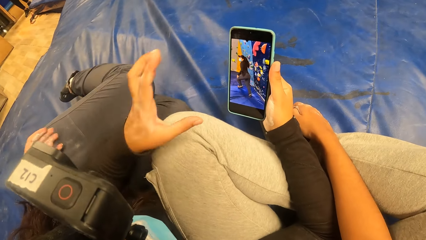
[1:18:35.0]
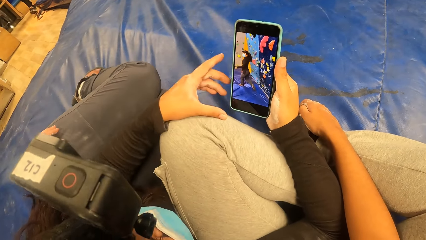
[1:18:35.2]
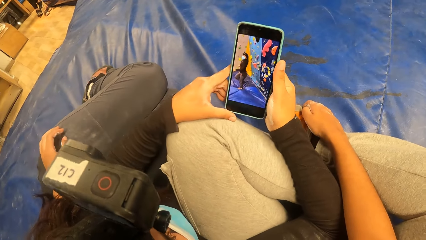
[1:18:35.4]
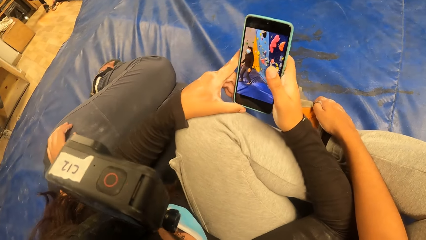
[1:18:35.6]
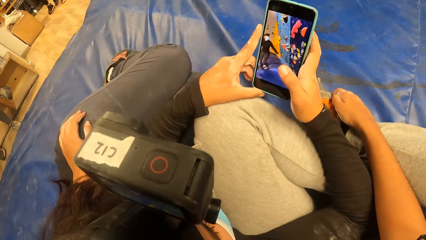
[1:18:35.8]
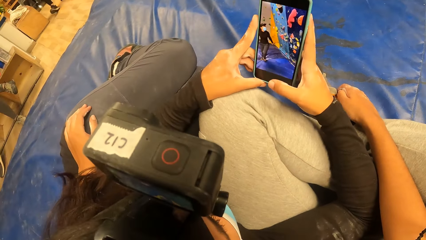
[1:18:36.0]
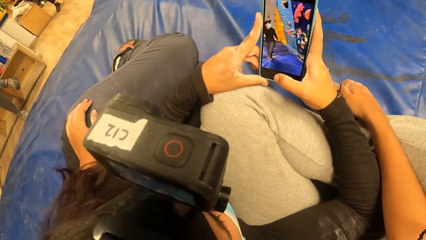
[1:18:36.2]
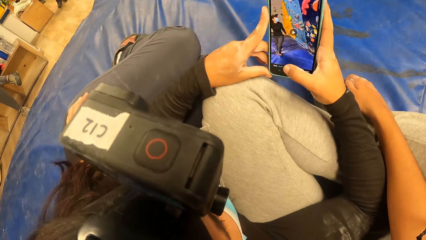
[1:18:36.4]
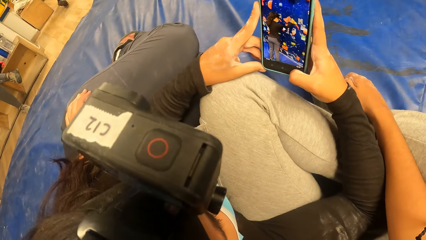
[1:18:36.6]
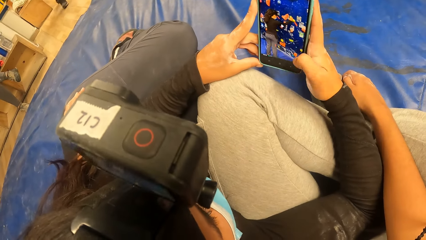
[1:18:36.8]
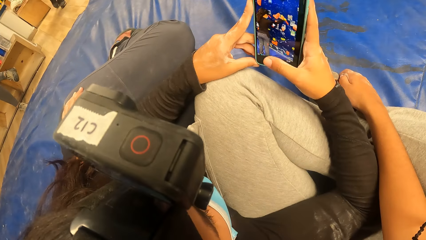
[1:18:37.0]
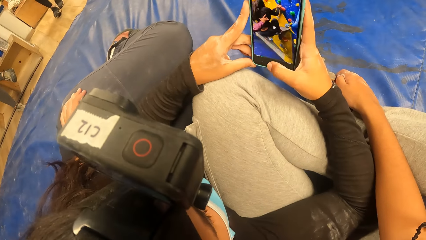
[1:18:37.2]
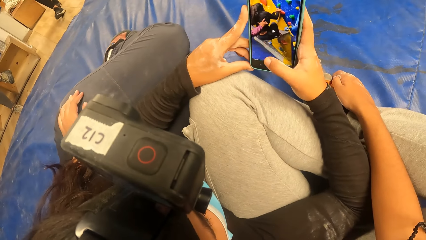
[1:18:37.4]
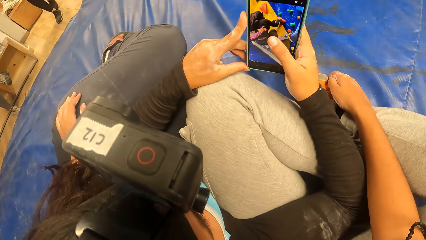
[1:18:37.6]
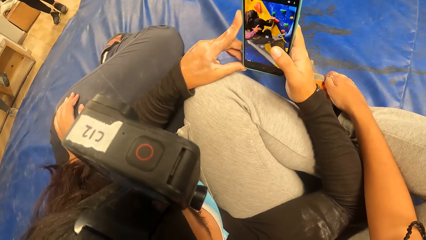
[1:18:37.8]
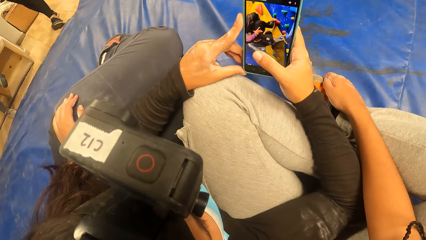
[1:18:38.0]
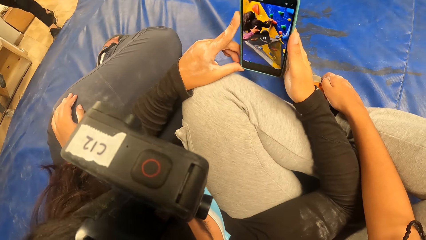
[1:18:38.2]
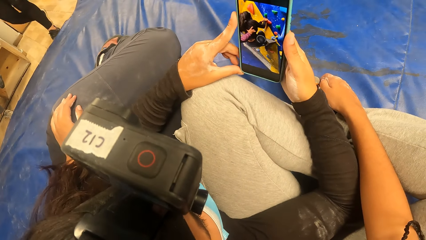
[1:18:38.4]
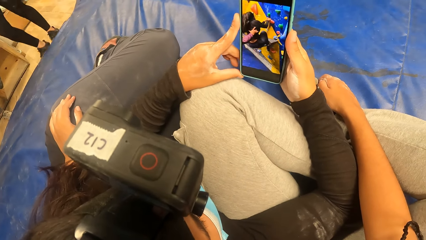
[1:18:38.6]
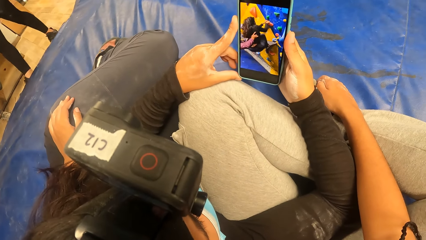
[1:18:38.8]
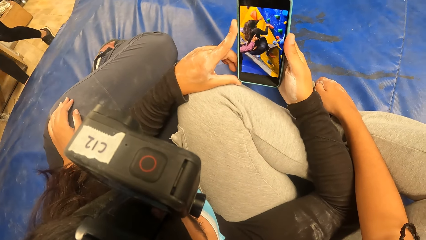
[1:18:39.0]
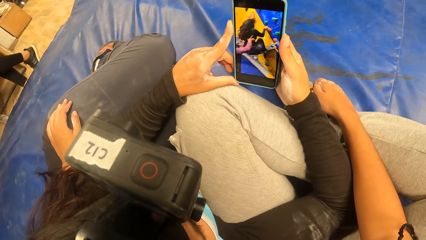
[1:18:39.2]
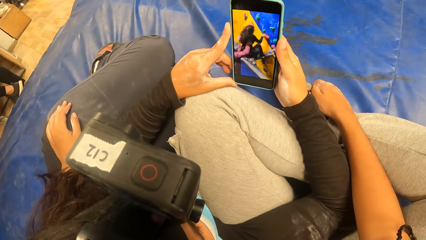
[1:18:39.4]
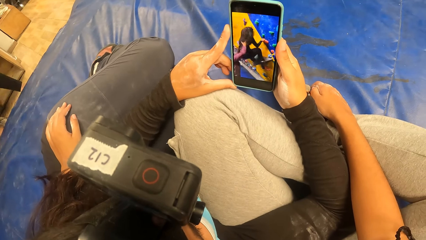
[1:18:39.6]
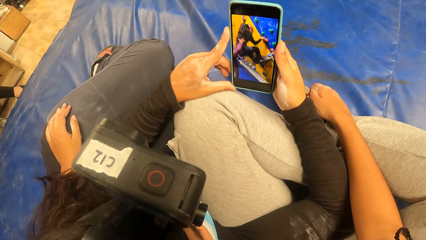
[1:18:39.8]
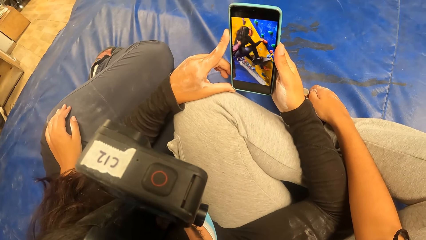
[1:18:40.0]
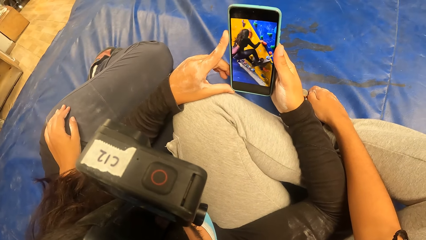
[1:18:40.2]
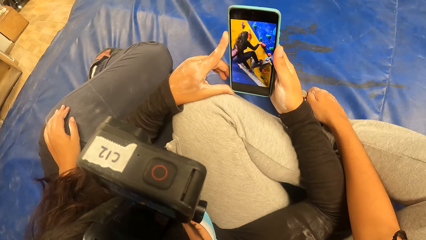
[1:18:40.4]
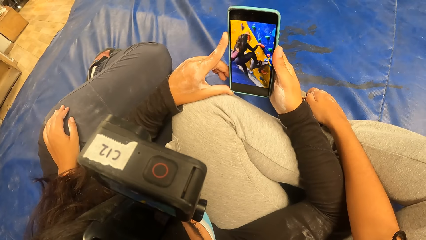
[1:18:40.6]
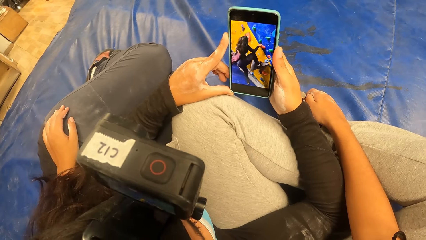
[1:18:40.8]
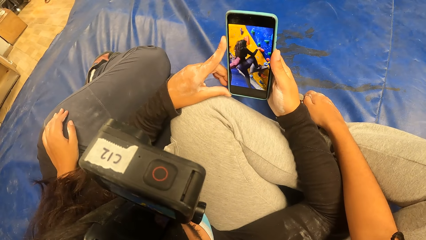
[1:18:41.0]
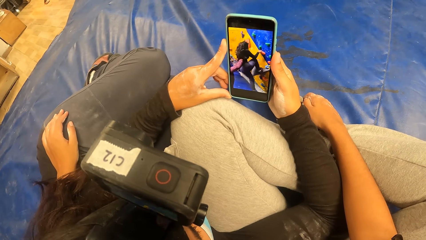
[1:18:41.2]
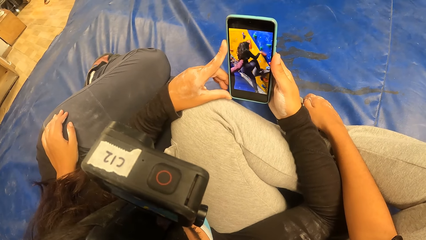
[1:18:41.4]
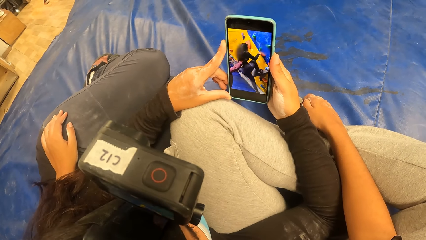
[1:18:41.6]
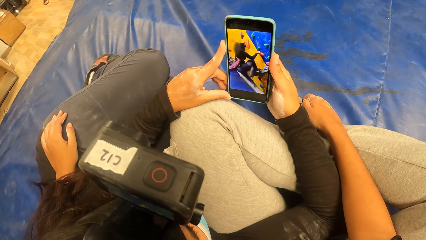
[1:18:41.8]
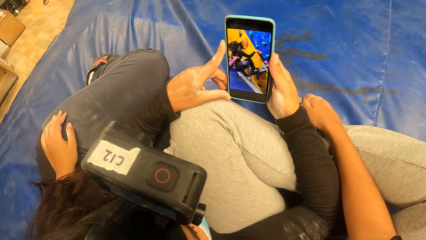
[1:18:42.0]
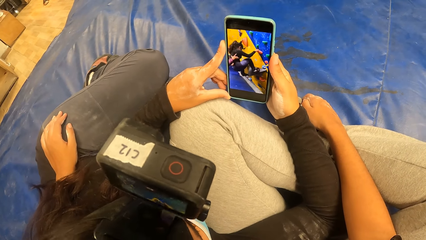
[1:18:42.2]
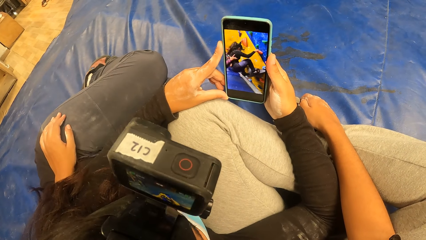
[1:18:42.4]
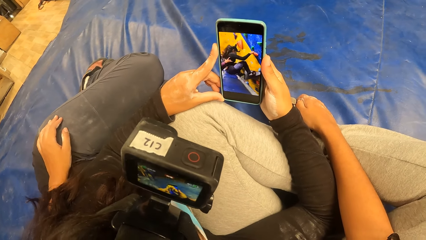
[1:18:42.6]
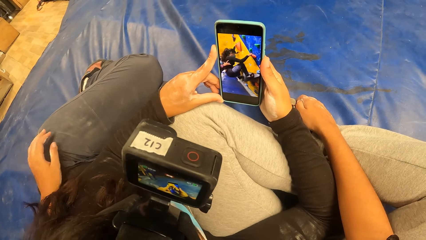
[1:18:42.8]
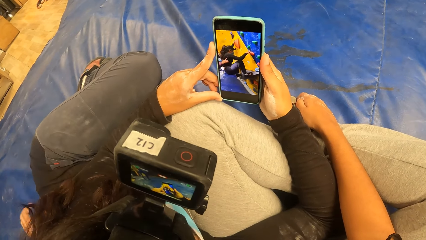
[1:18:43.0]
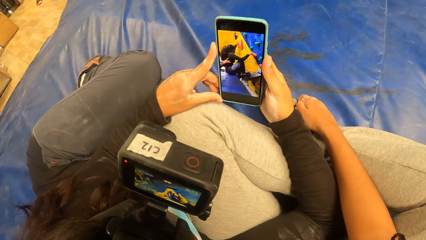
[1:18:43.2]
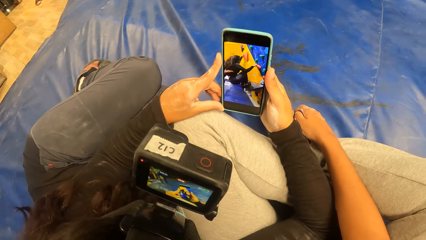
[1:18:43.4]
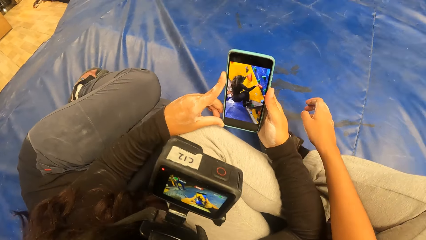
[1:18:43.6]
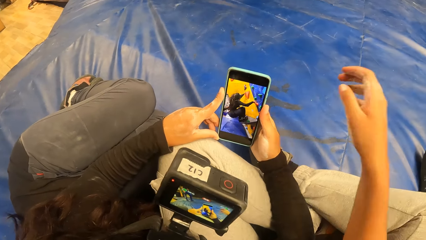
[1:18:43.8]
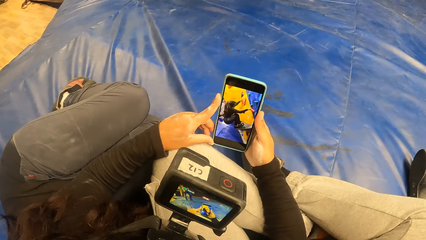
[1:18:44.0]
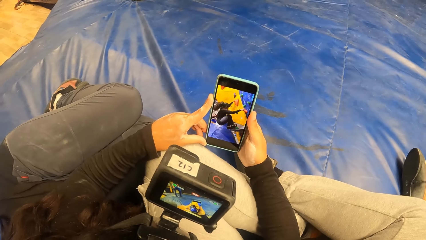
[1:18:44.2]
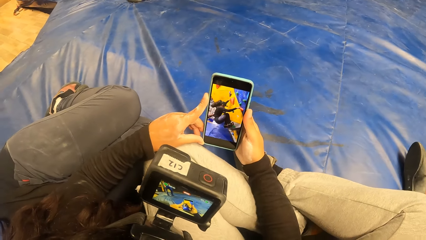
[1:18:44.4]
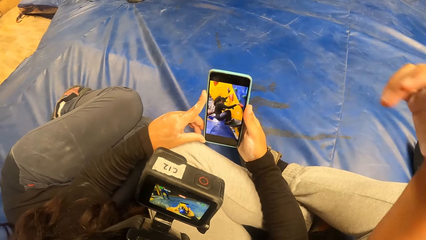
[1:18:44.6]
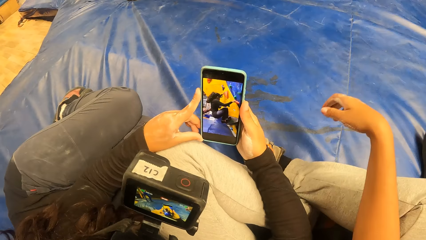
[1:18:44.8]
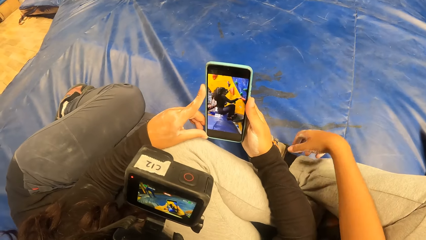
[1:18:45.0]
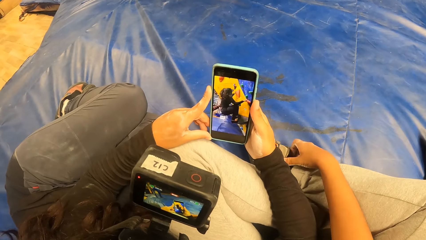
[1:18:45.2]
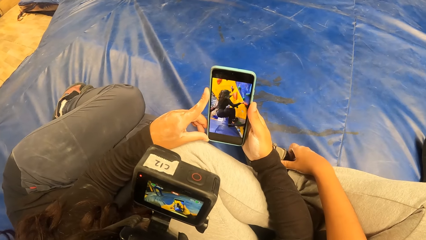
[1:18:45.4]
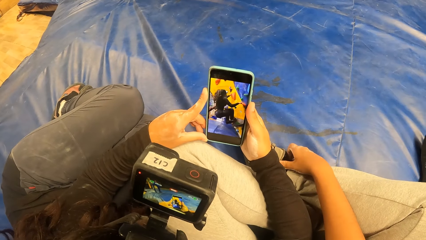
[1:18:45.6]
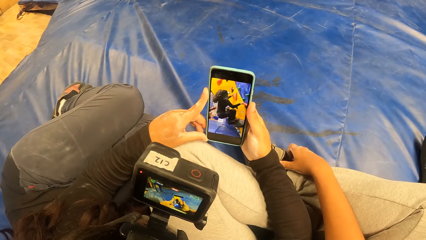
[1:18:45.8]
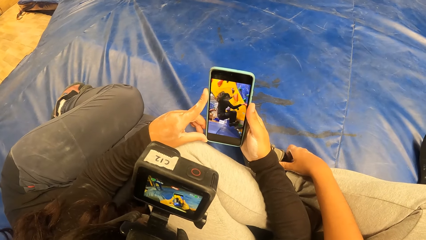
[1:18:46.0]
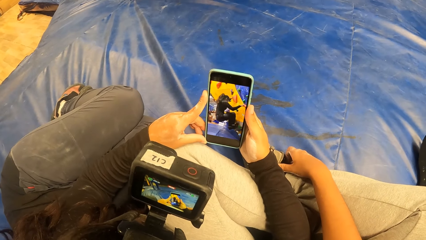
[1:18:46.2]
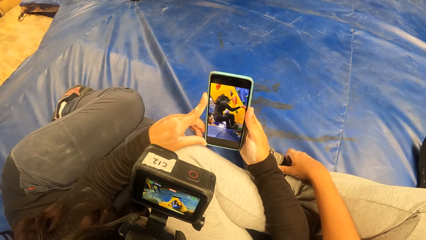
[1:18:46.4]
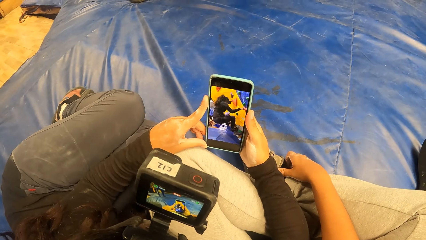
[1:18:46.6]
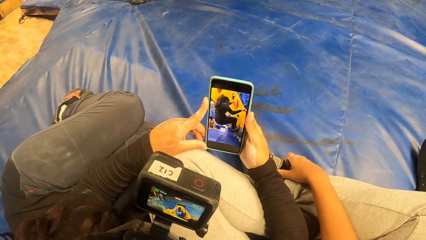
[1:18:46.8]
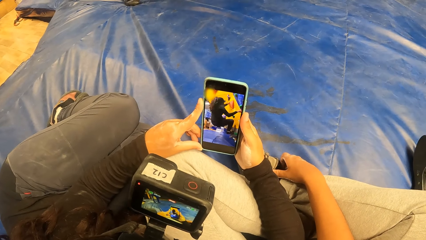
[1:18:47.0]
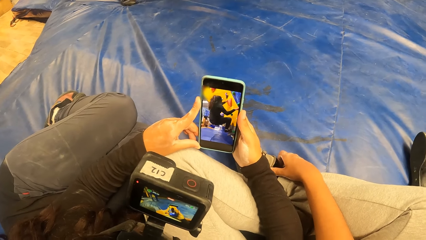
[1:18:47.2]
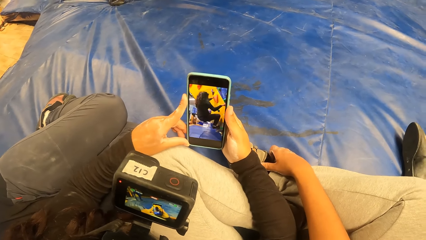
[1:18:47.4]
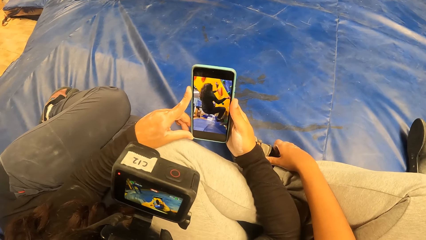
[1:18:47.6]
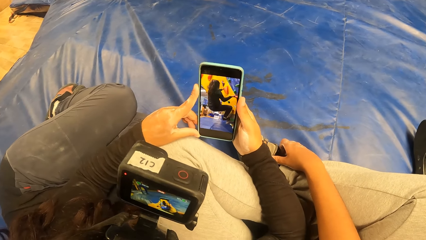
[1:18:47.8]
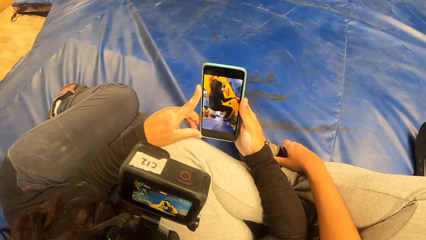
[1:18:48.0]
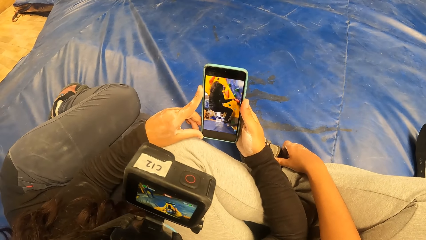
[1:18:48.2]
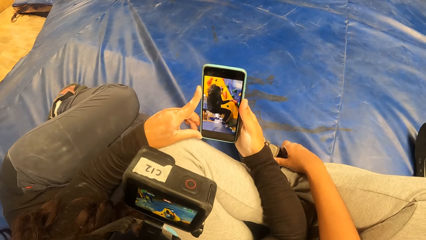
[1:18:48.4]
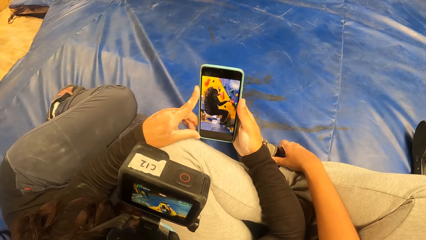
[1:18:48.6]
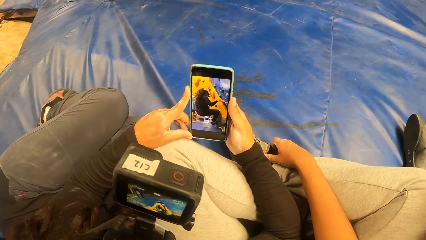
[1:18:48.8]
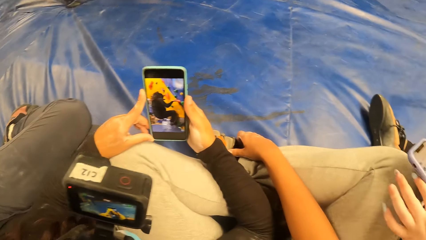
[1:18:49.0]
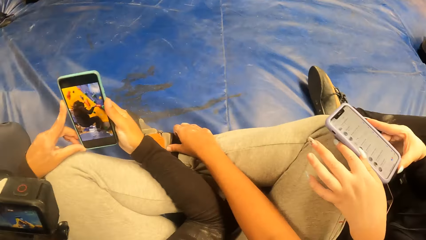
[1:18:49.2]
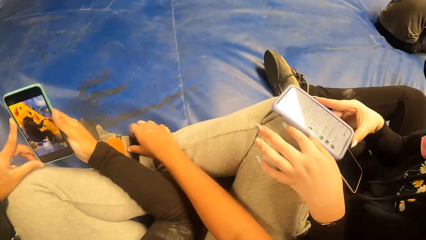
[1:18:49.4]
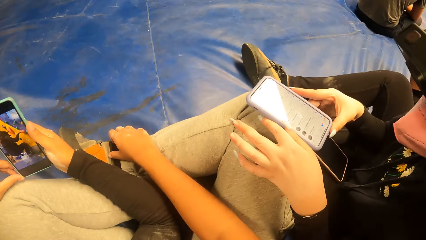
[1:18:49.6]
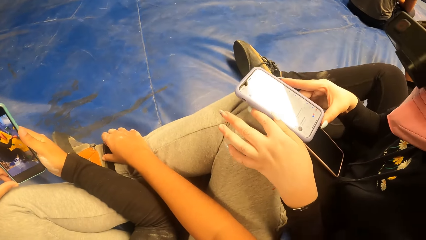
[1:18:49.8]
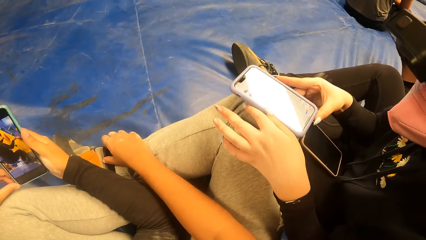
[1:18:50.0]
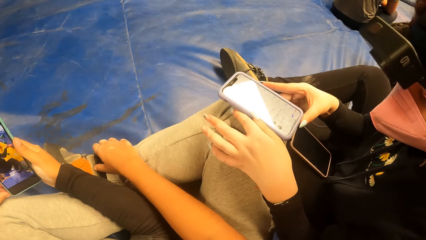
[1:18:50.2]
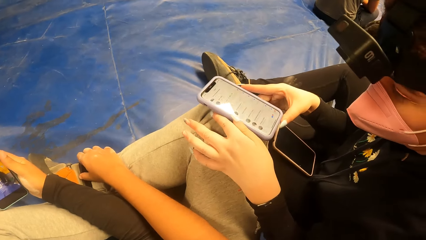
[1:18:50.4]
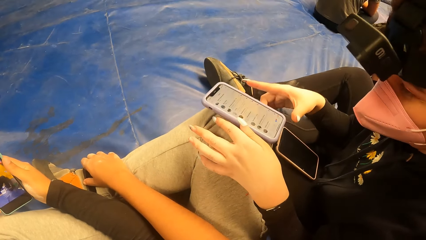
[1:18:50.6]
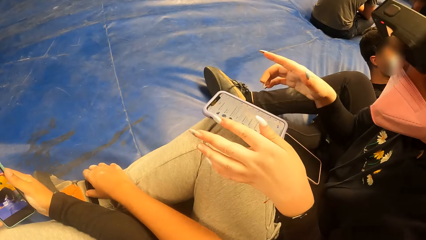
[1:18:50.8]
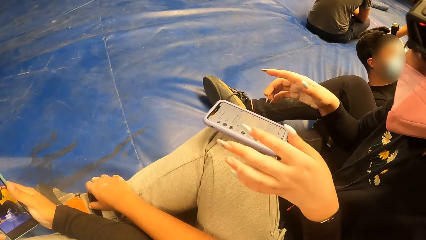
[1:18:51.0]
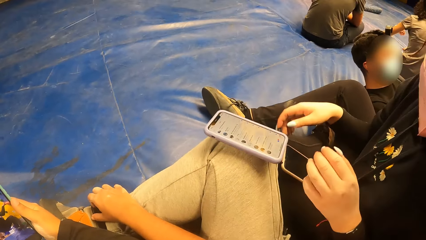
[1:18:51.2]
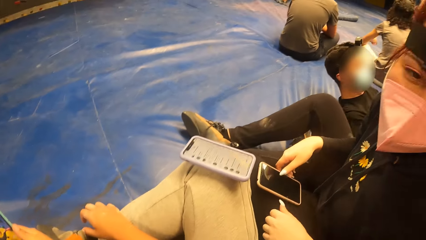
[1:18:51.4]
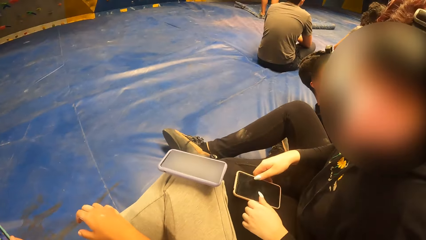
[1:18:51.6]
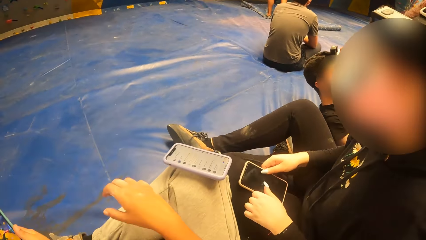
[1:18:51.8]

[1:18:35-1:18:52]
A person scrolls the phone. The camera wearer and the person watch a video on the phone. She raises her arm. She stares at another person. The other person puts the phone on the camera wearer's knees. The other person drops the mobile phone on top of the camera wearer's leg with both her hands.
